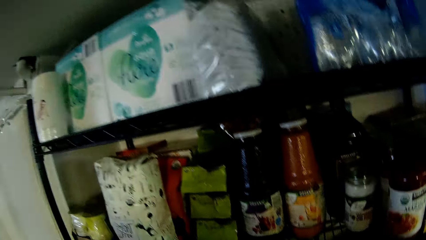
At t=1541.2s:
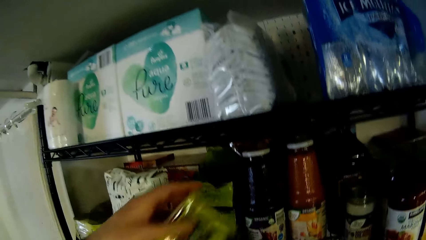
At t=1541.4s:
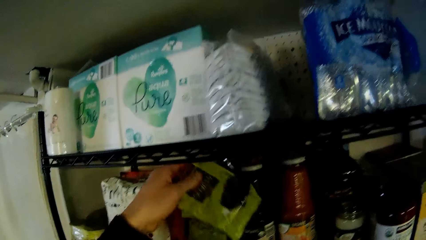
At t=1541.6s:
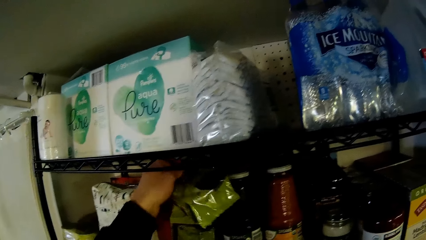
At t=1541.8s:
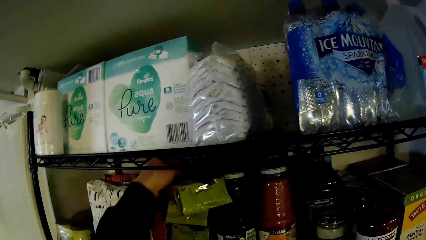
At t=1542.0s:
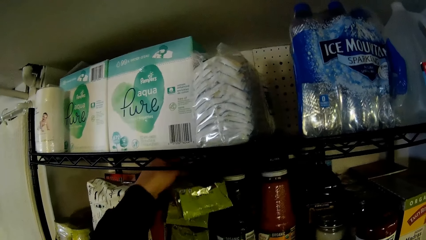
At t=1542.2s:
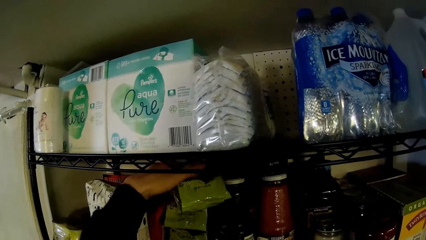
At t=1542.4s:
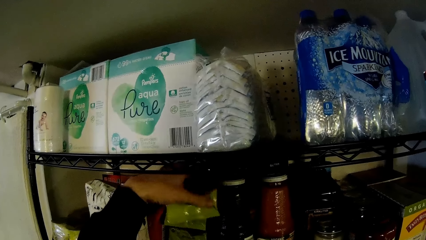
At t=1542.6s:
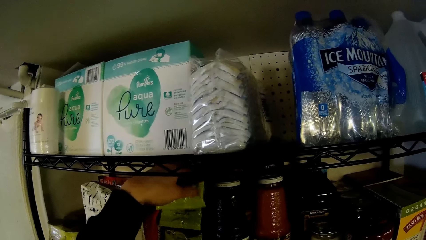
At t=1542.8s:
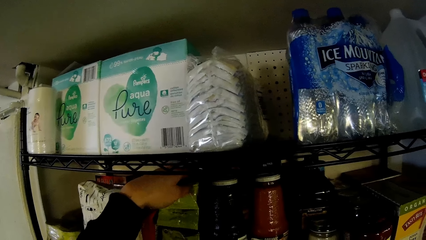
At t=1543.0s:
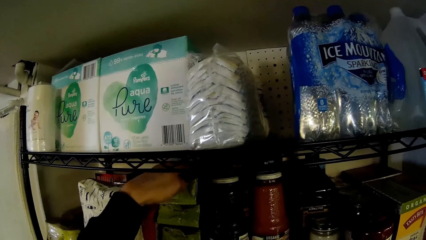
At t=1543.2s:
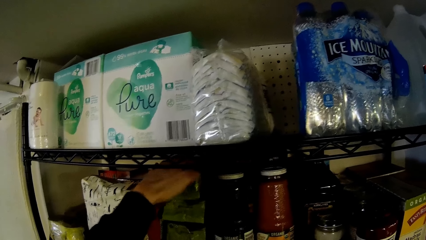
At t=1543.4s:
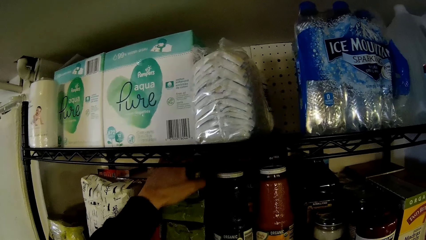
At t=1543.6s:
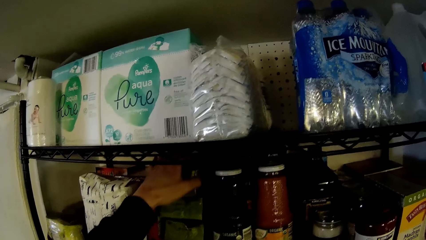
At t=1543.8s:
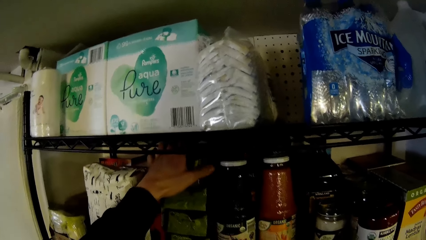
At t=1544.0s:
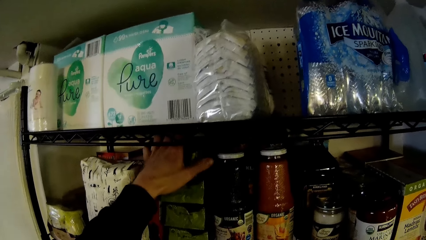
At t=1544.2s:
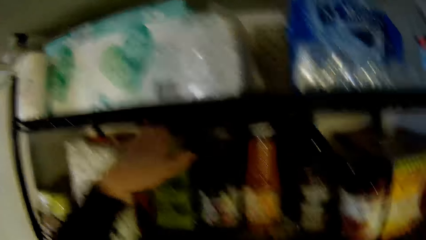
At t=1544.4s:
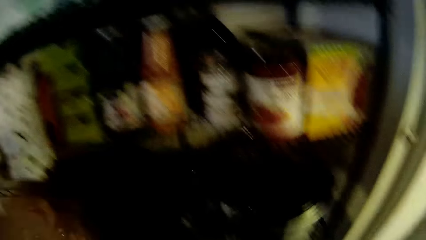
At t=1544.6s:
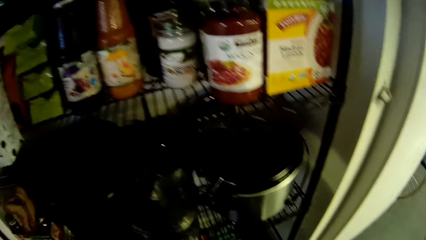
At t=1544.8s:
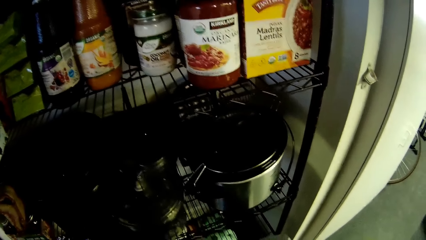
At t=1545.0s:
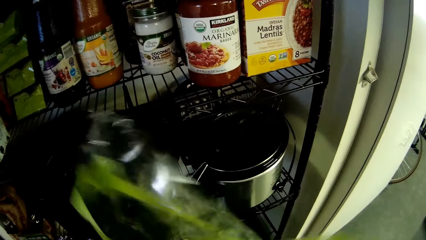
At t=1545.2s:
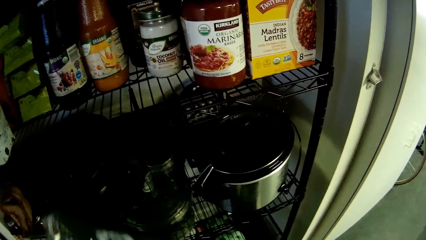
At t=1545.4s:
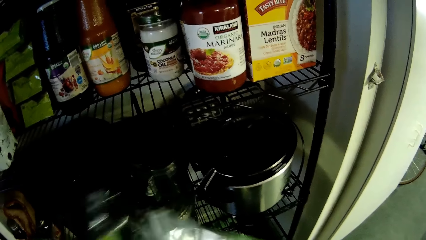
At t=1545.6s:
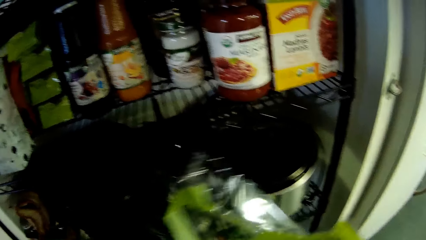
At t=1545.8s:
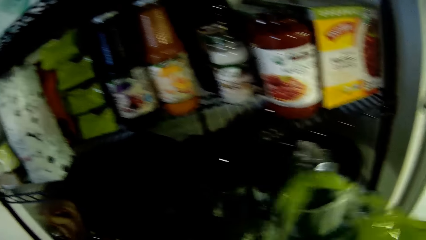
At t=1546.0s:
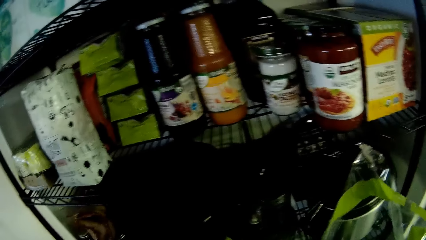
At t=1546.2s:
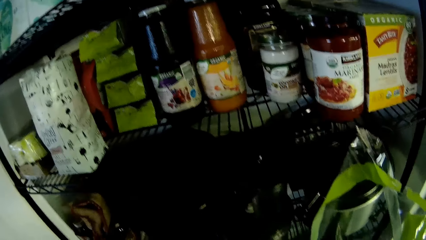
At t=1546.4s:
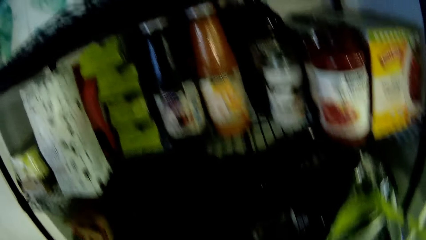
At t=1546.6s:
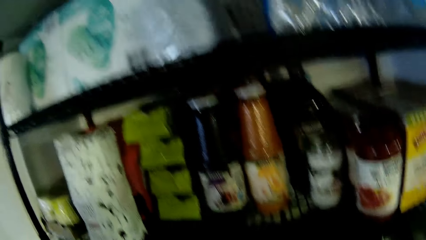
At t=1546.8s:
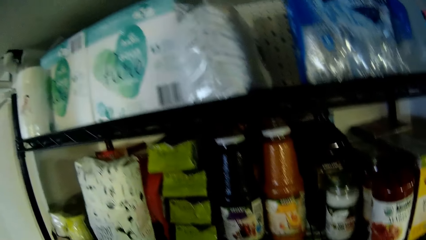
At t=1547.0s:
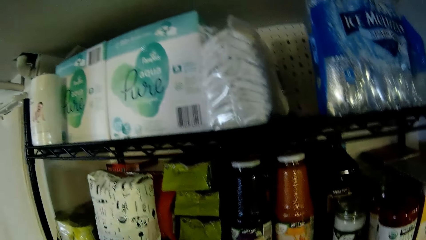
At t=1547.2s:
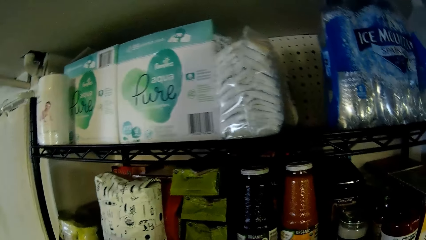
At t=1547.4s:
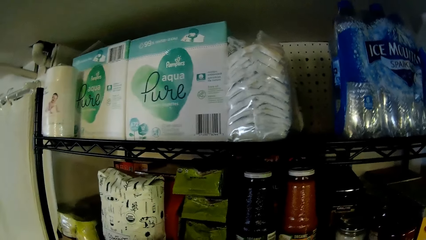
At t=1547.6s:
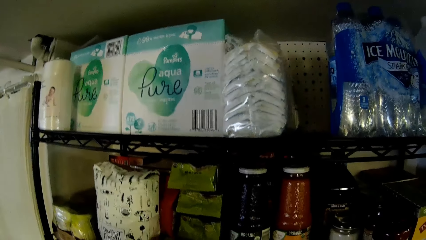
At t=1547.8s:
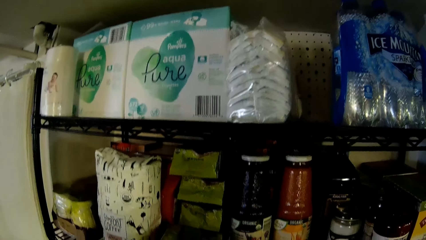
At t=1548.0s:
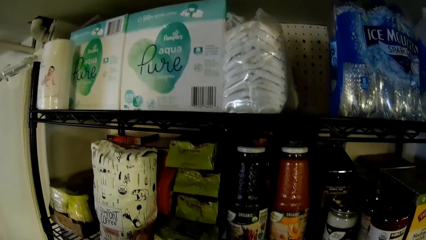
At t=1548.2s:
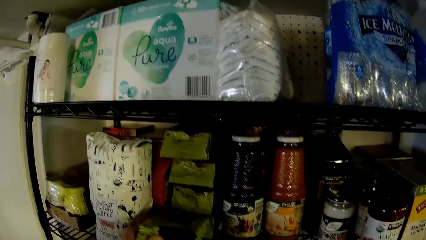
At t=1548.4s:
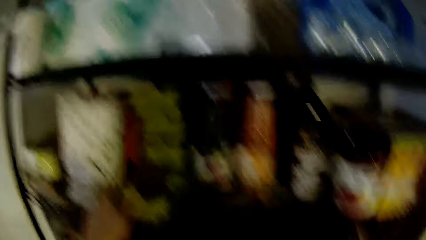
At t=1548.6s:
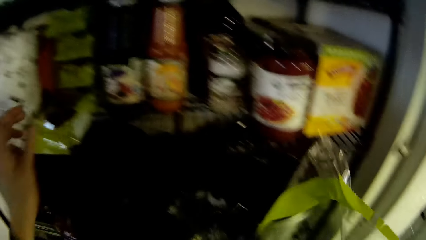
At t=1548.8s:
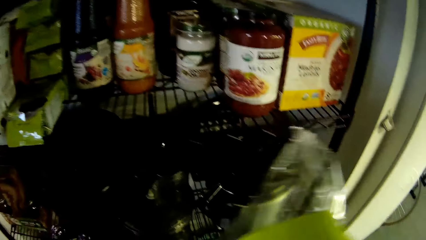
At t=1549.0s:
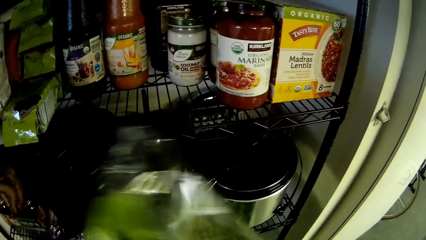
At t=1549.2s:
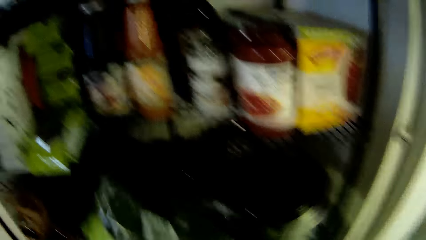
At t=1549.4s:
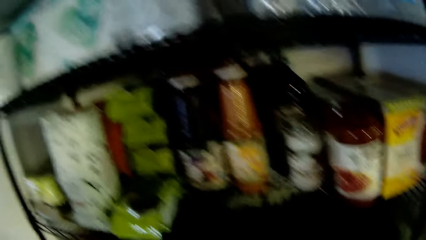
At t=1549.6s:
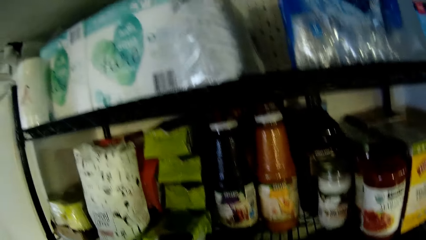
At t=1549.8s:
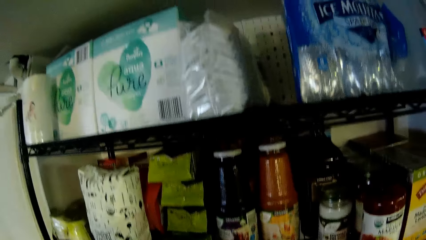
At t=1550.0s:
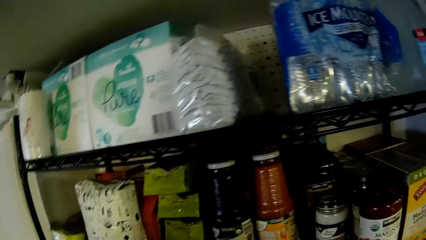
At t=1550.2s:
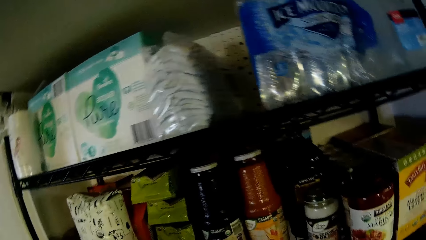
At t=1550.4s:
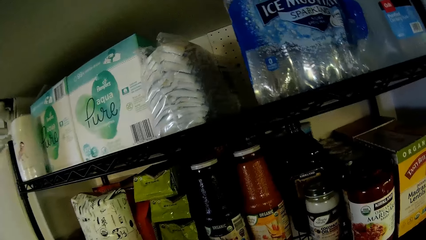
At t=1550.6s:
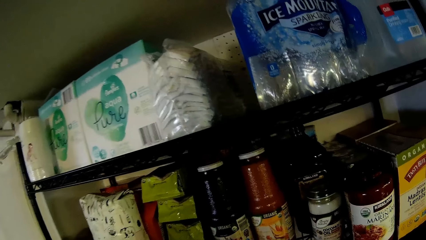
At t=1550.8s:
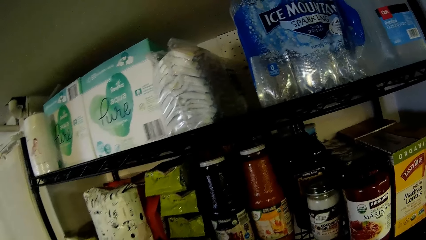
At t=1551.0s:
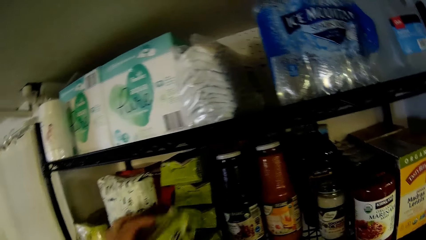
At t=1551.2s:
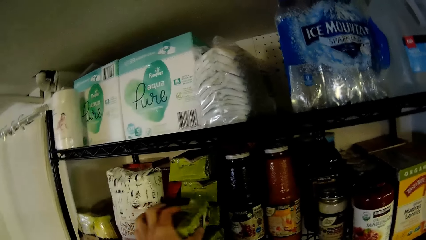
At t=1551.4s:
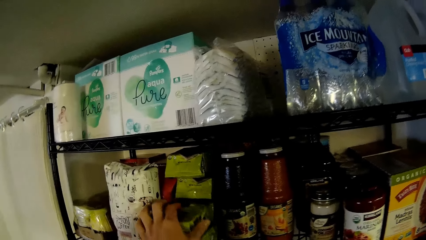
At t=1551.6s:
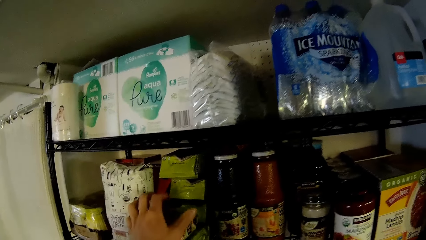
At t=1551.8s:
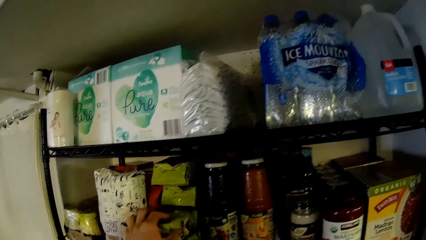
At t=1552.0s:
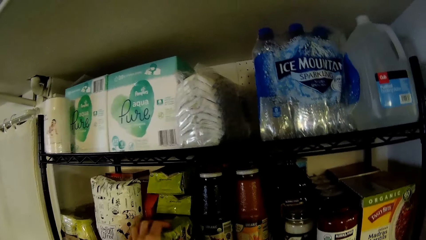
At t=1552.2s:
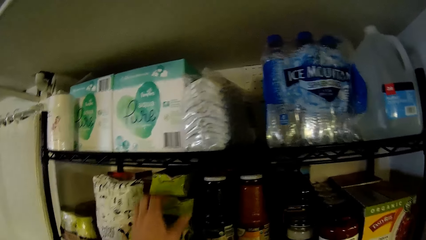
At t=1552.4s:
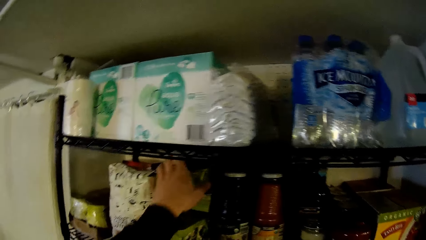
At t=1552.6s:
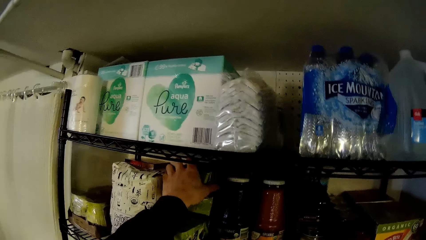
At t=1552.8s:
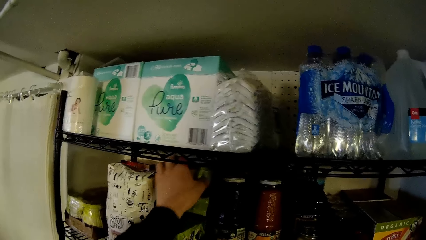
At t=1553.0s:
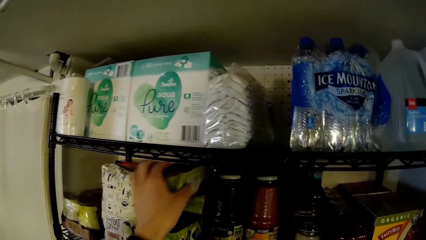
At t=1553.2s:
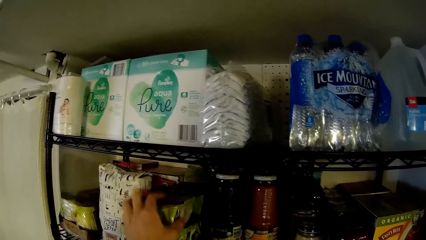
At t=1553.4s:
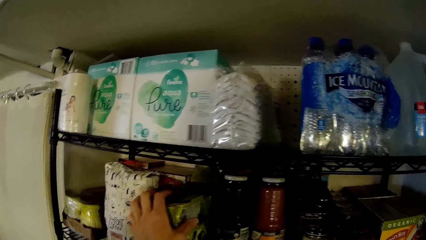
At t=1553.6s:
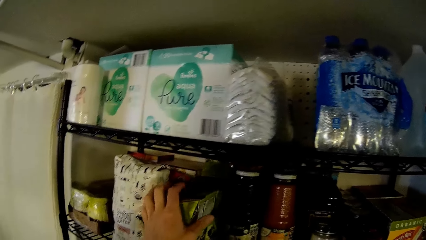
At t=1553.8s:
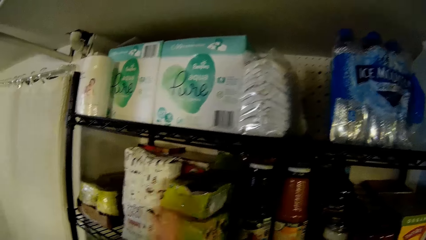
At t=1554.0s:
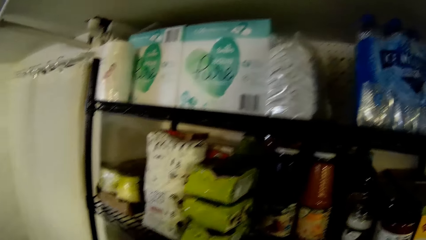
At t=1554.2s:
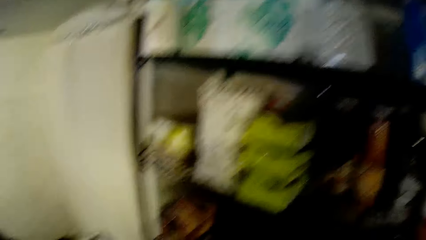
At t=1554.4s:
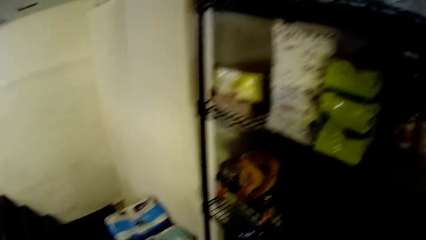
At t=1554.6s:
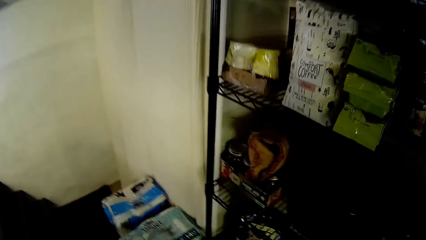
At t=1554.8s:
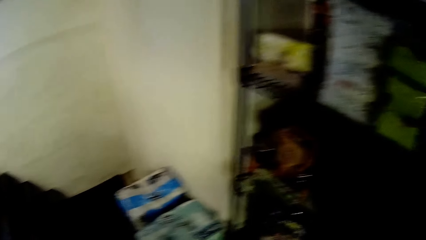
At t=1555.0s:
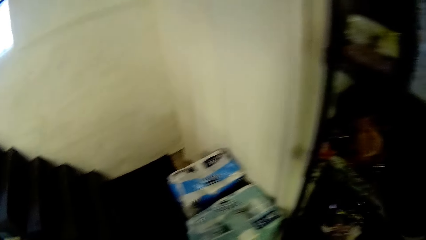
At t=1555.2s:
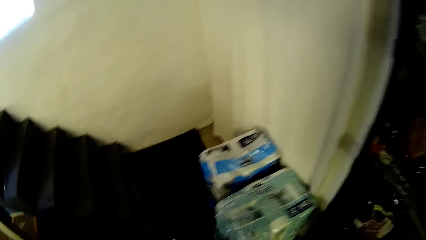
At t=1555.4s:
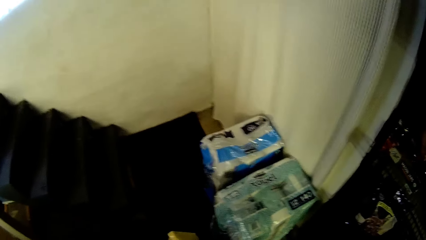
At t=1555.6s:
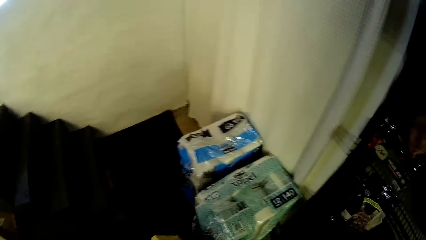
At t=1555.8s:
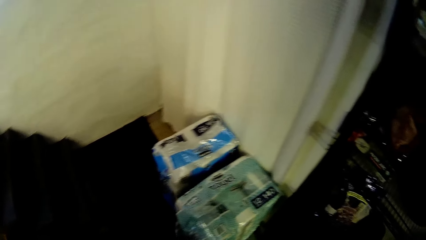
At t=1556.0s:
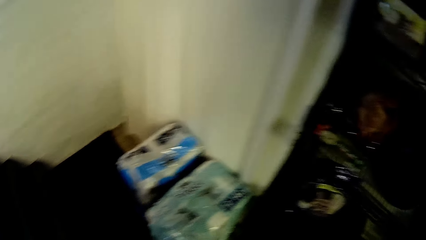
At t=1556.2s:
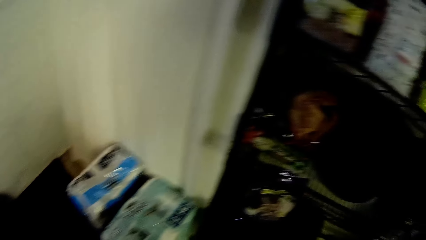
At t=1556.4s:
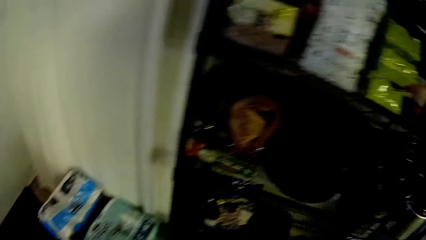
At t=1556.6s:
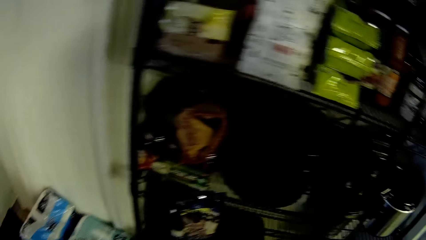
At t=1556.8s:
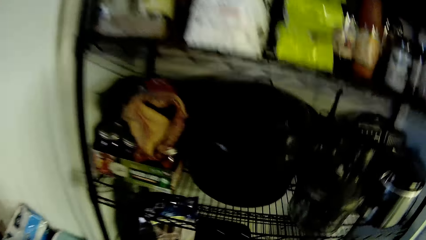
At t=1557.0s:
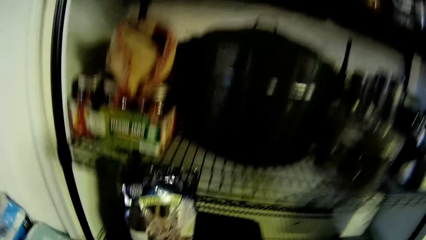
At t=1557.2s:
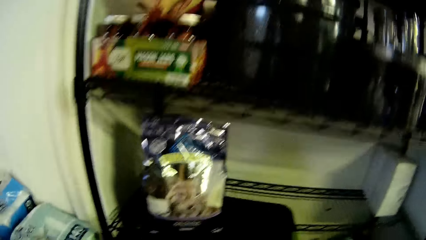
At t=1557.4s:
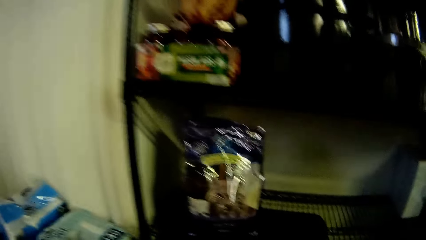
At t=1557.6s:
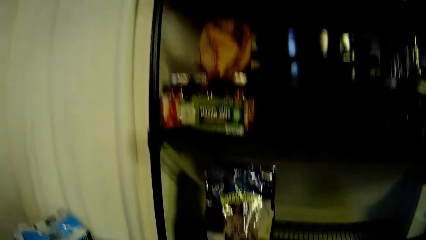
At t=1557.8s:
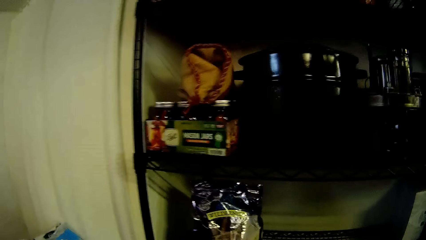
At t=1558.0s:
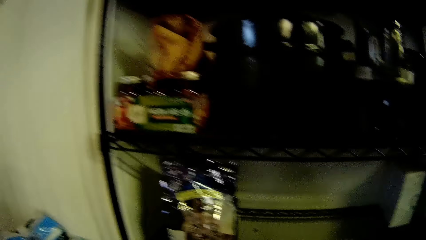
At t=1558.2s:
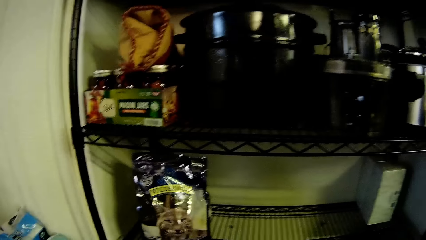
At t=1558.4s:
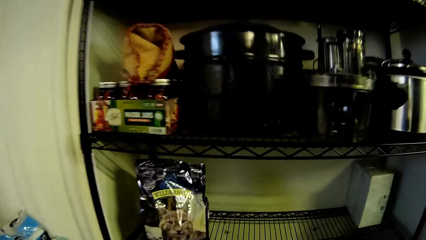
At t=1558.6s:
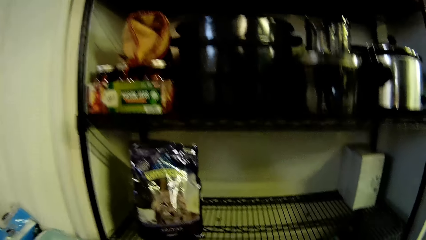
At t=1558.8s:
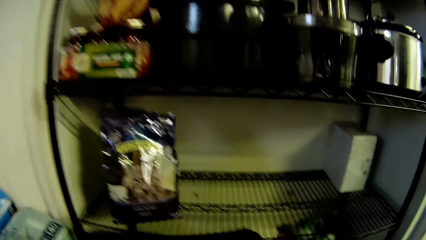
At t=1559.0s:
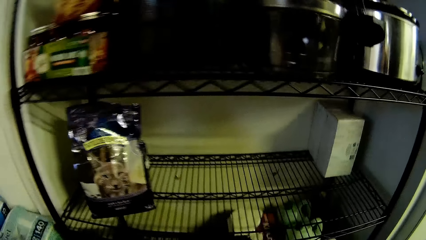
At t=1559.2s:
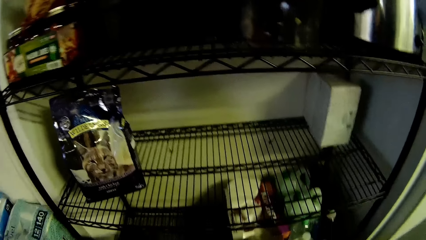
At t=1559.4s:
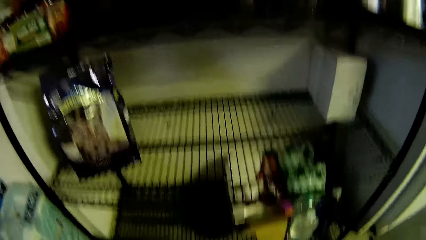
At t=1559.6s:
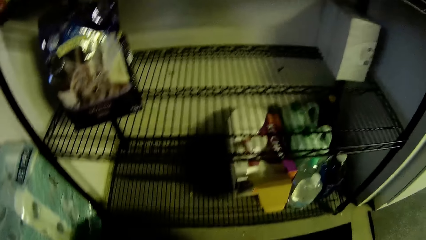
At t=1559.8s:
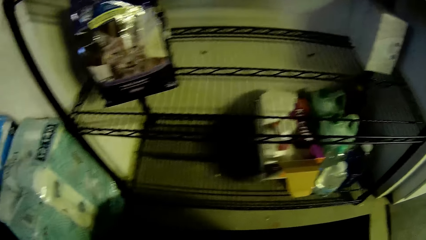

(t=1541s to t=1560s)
The camera wearer stacks a pack of seaweed on the shelf with his left hand. He picks something. He arranges something on the shelf. He drops a pack of seaweed on the shelf with his left hand. He picks something. He stacks a pack of seaweed on the shelf with his left hand. He picks the pack of seaweed from the shelf with his left hand and stacks the pack of seaweed on the shelf with his left hand. He folds the polythene bag and drops the polythene bag. He checks something. He picks a bucket from the shelf with his hands.
